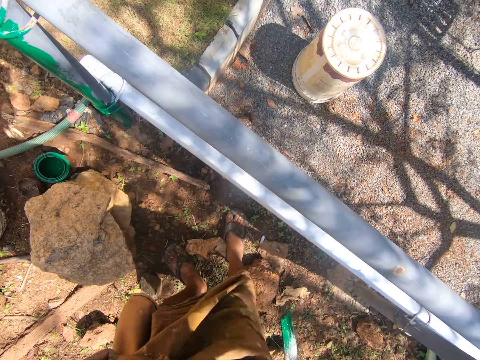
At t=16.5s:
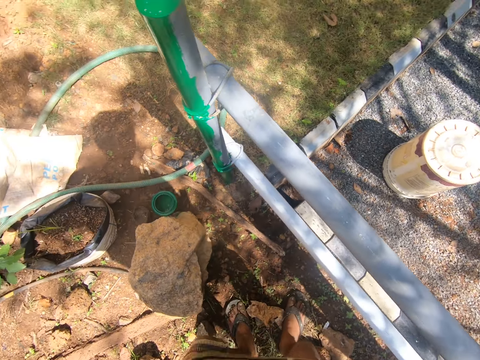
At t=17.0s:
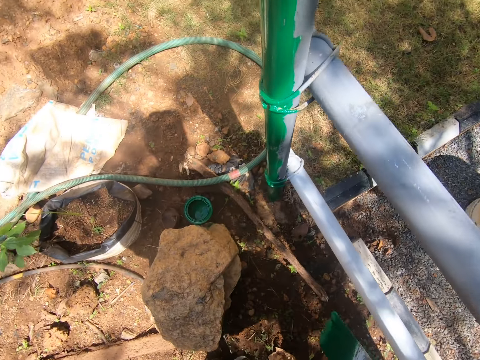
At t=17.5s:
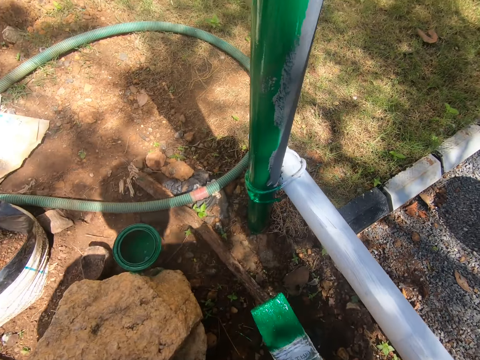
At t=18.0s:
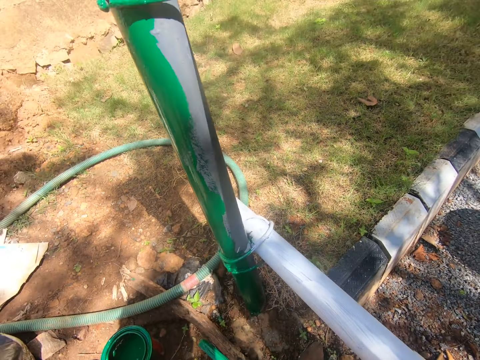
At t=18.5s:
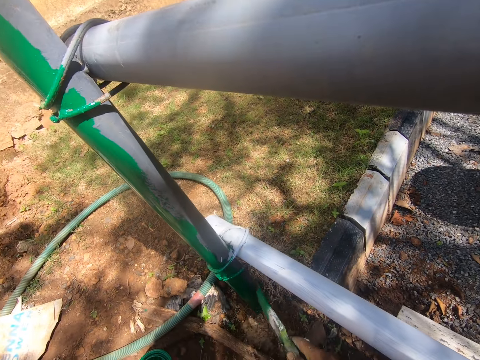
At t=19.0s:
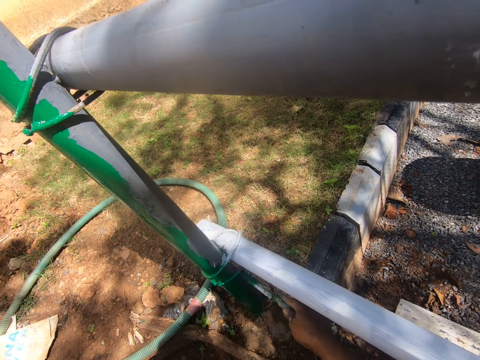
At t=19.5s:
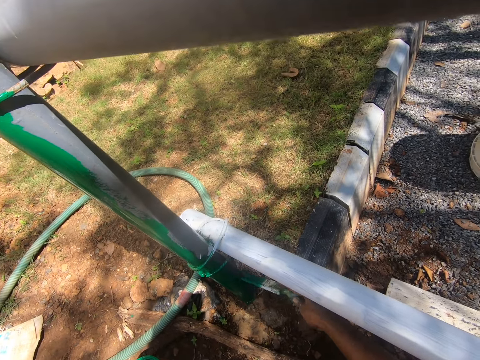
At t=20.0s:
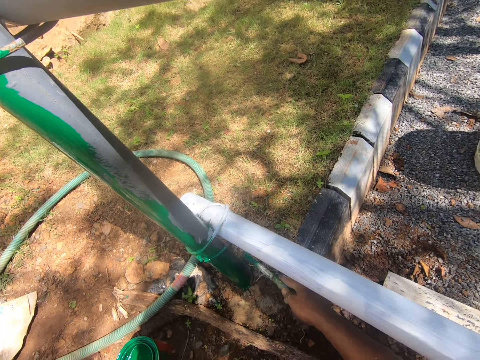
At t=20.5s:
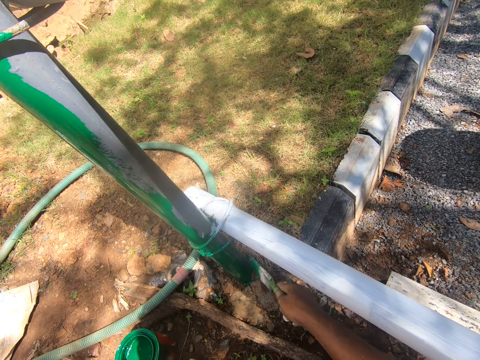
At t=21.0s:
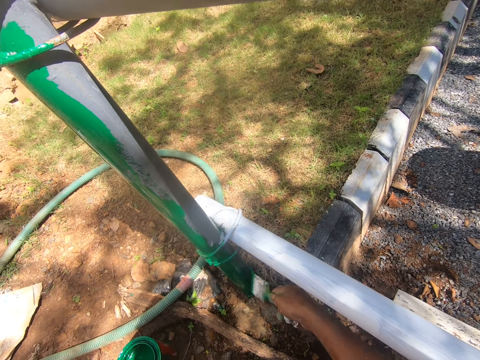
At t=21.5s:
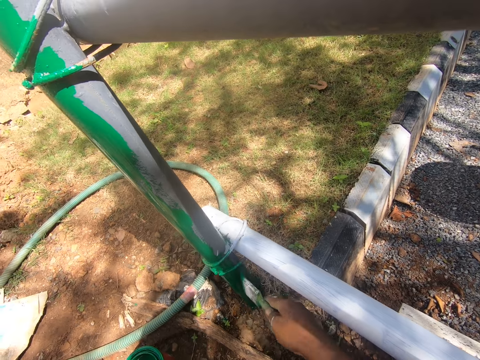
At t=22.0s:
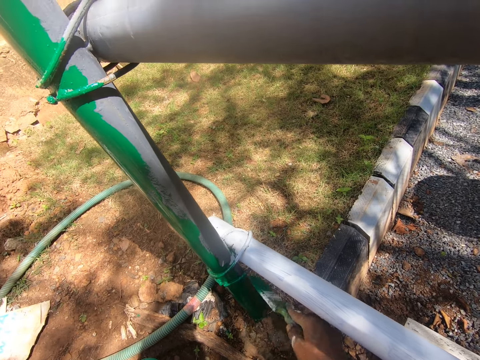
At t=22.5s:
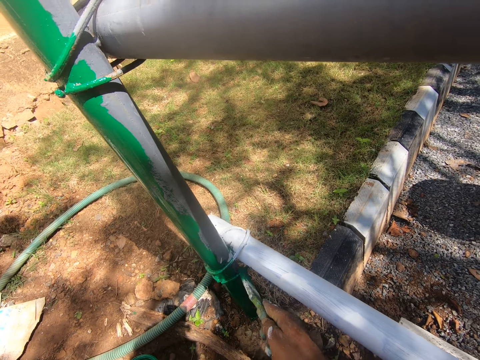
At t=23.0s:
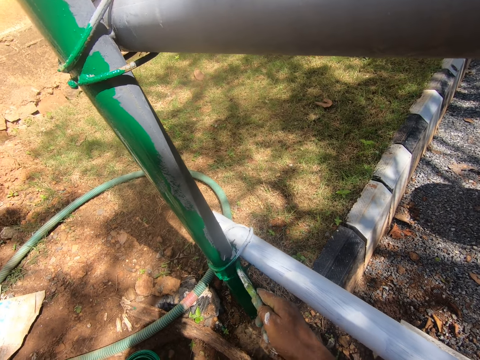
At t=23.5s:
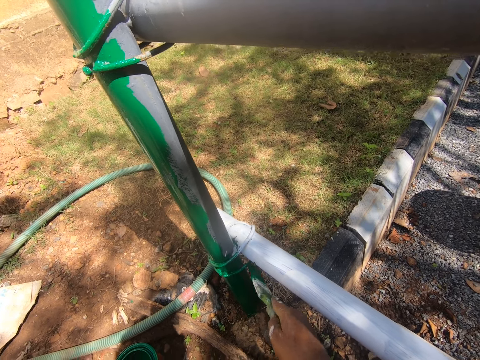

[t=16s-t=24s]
The camera wearer squats. They paint the poles with a paintbrush.

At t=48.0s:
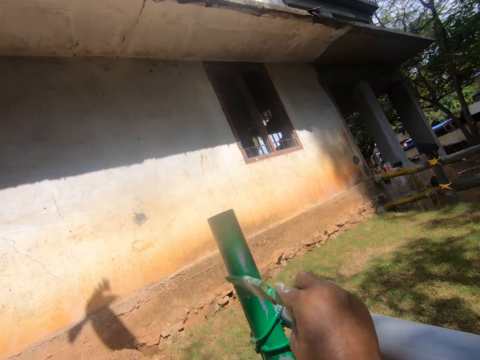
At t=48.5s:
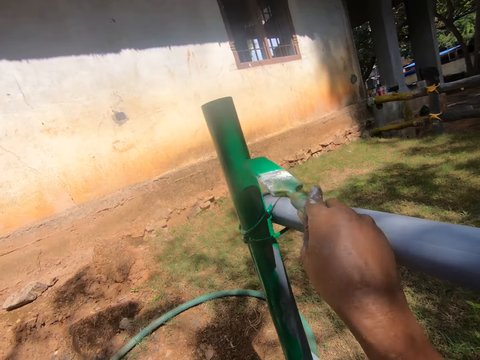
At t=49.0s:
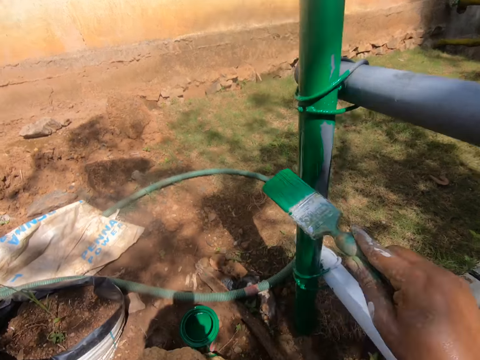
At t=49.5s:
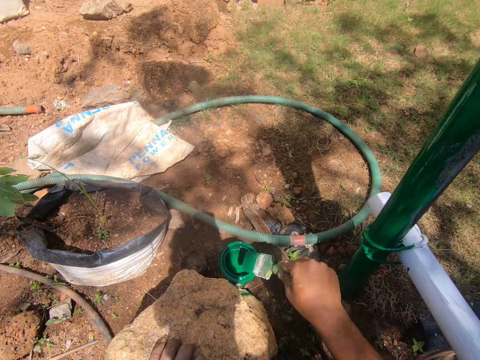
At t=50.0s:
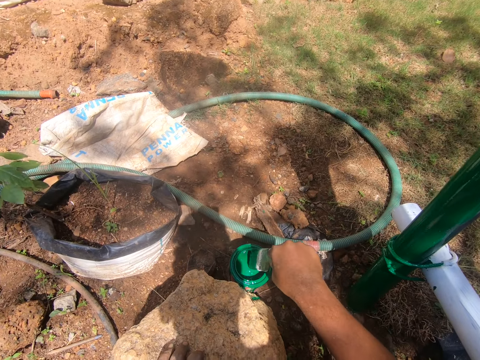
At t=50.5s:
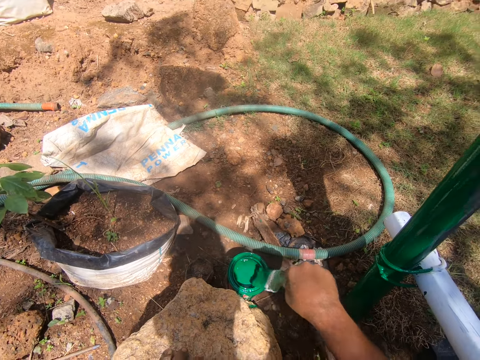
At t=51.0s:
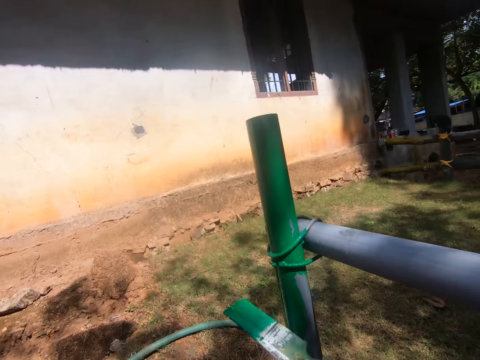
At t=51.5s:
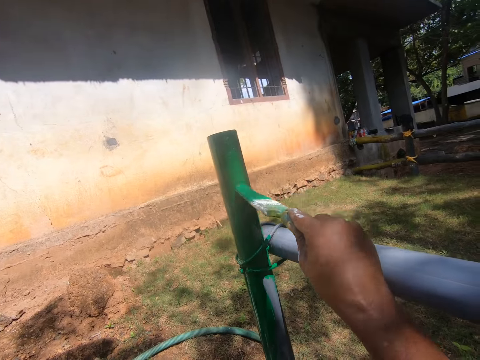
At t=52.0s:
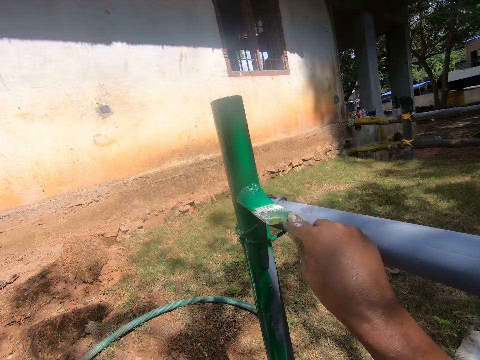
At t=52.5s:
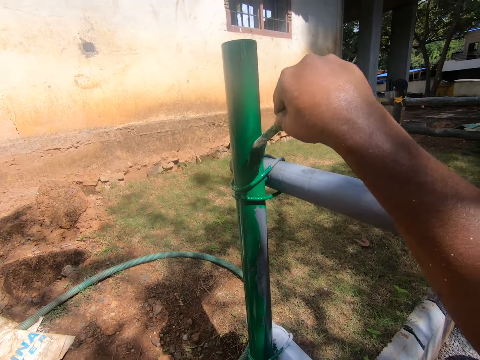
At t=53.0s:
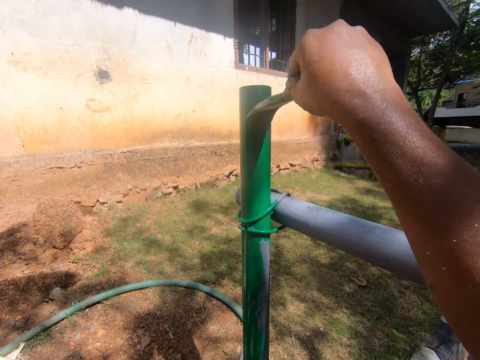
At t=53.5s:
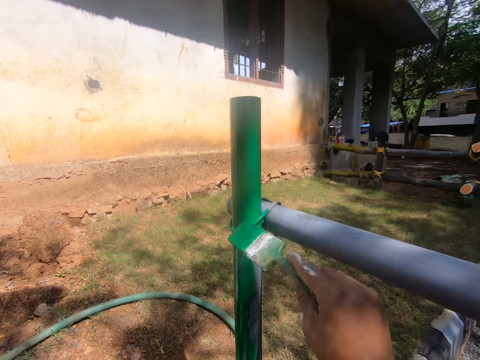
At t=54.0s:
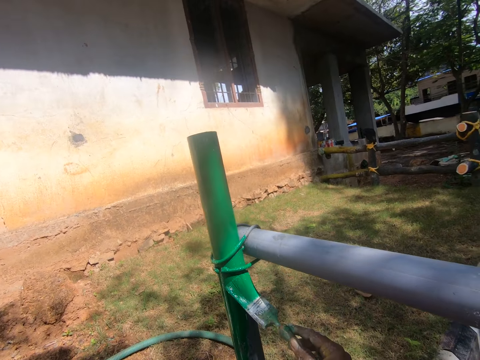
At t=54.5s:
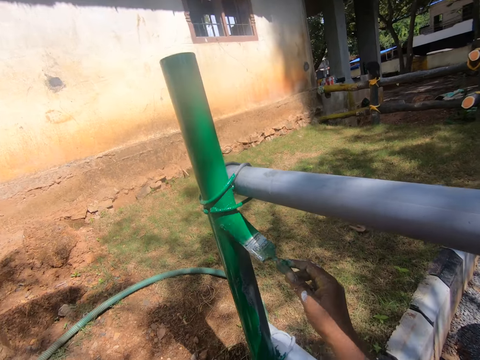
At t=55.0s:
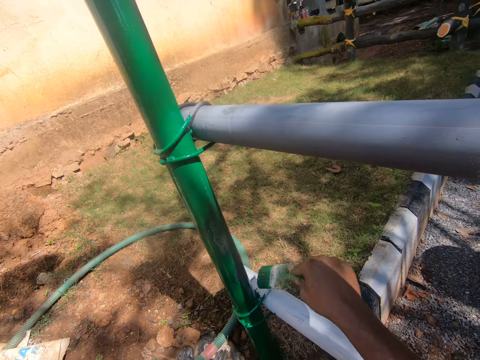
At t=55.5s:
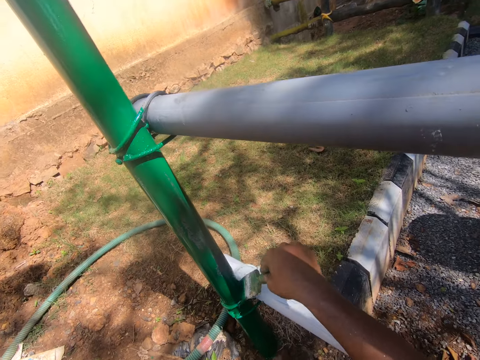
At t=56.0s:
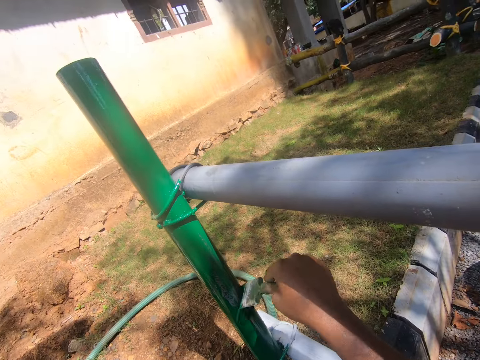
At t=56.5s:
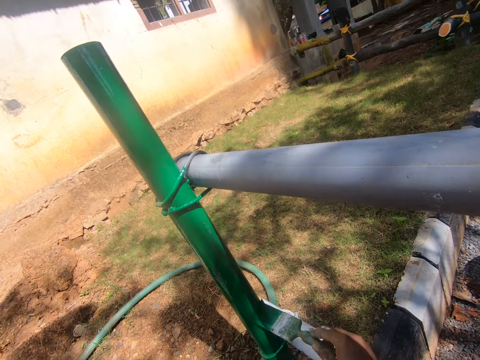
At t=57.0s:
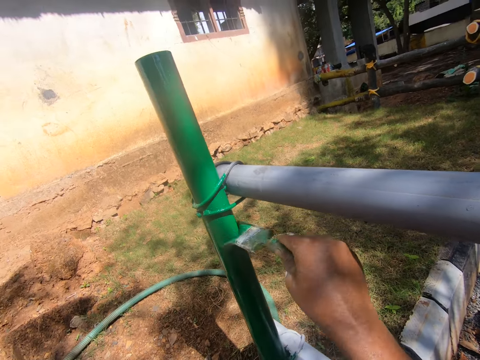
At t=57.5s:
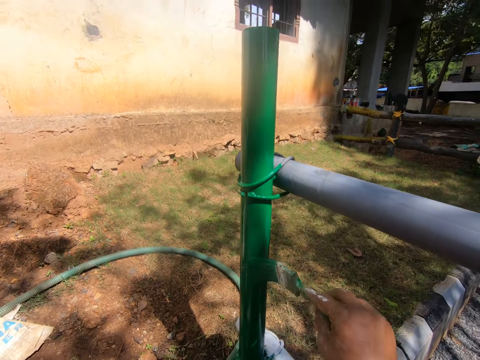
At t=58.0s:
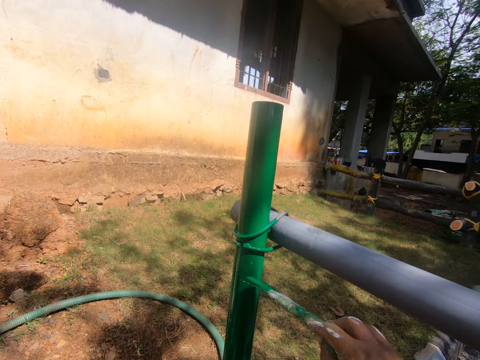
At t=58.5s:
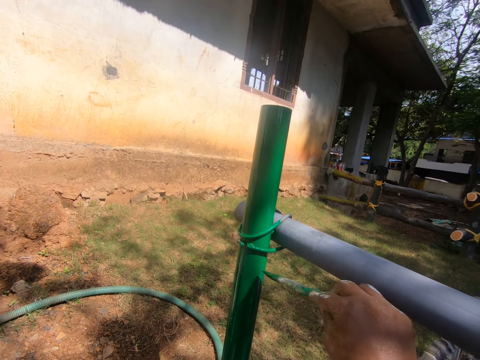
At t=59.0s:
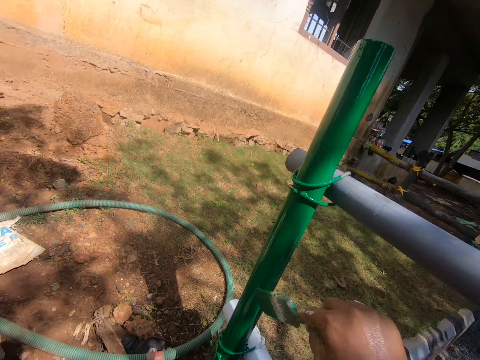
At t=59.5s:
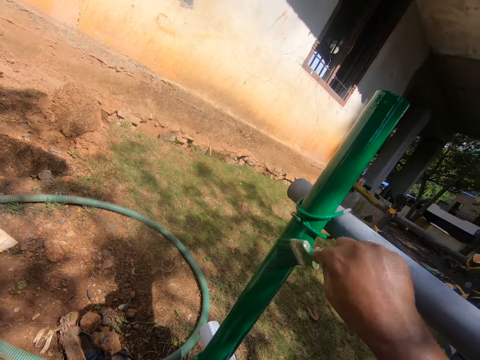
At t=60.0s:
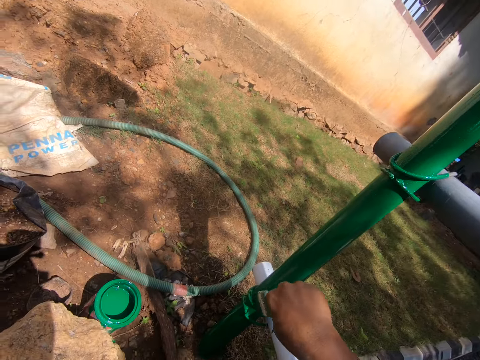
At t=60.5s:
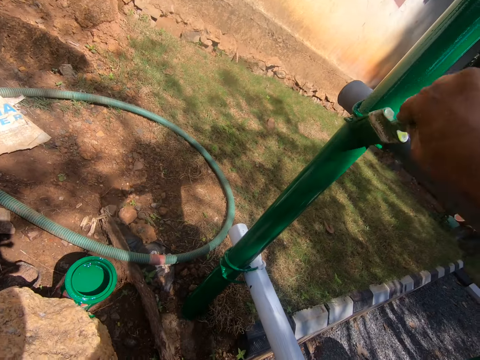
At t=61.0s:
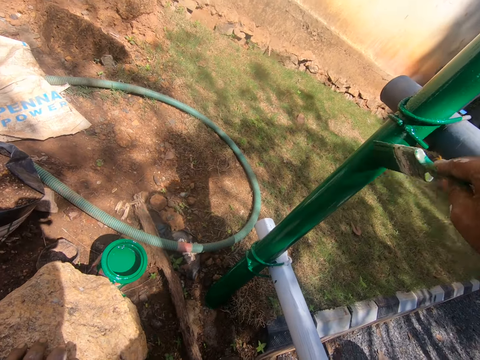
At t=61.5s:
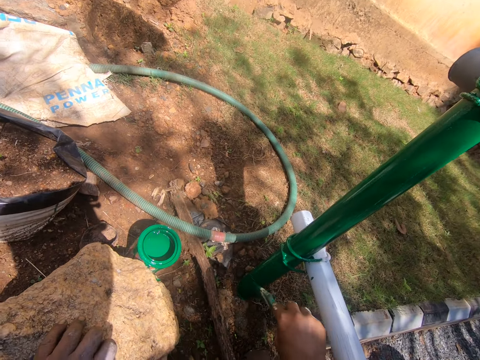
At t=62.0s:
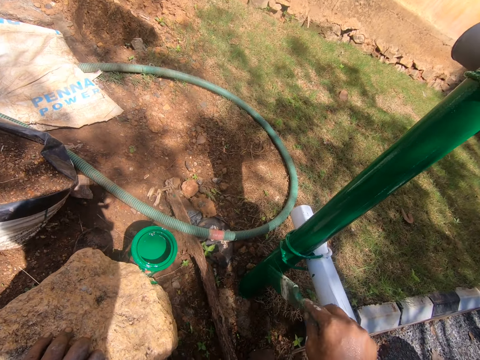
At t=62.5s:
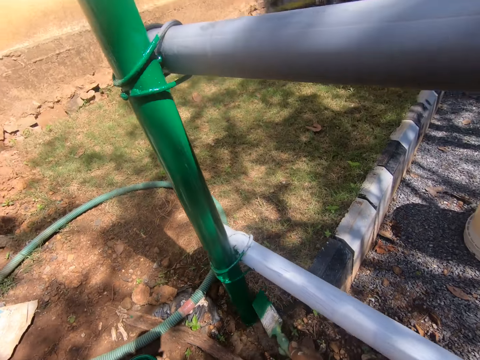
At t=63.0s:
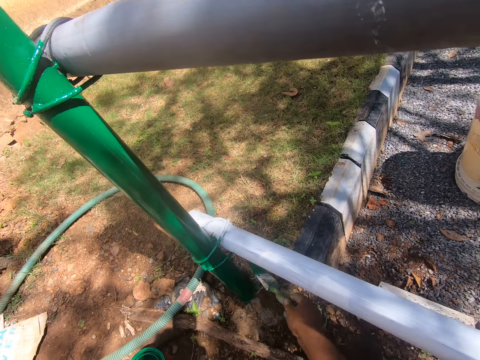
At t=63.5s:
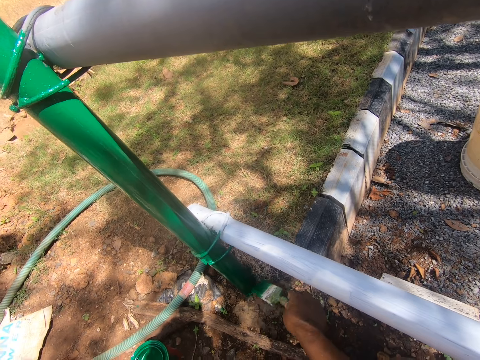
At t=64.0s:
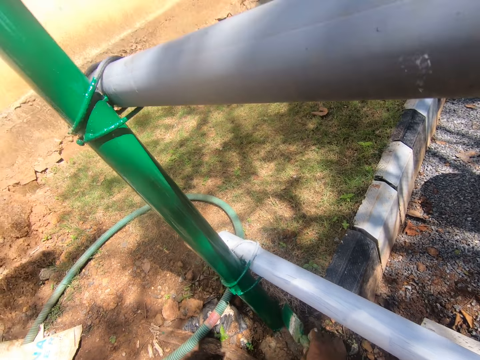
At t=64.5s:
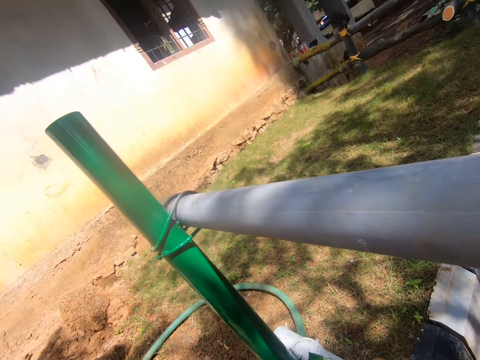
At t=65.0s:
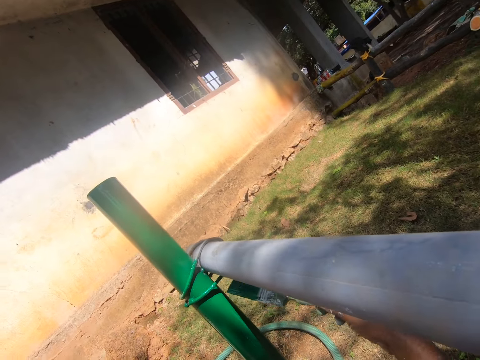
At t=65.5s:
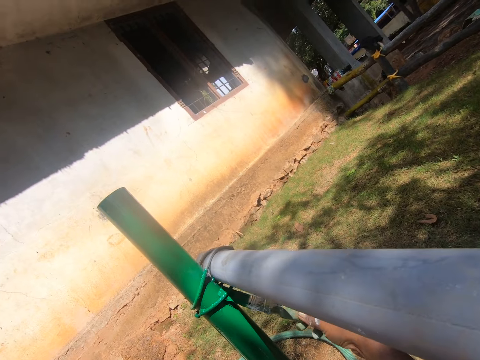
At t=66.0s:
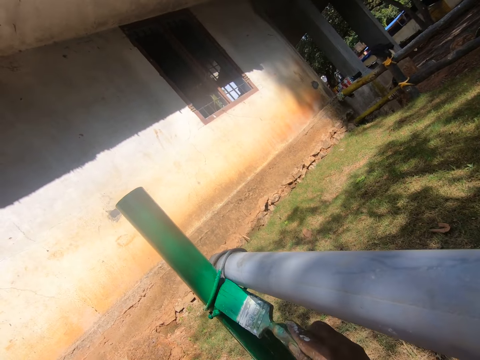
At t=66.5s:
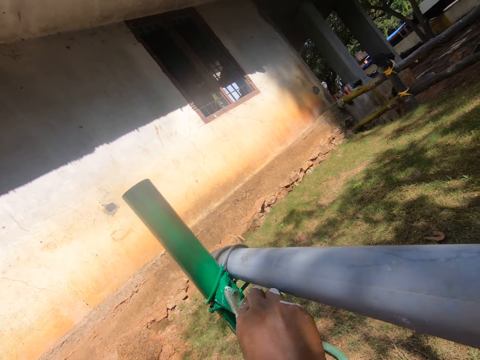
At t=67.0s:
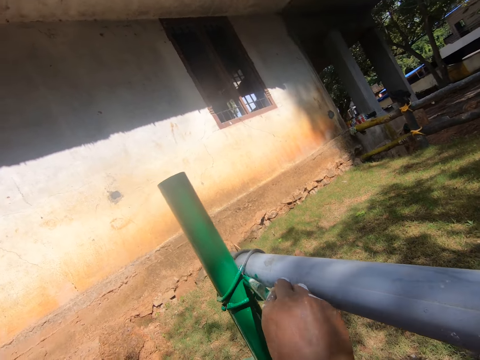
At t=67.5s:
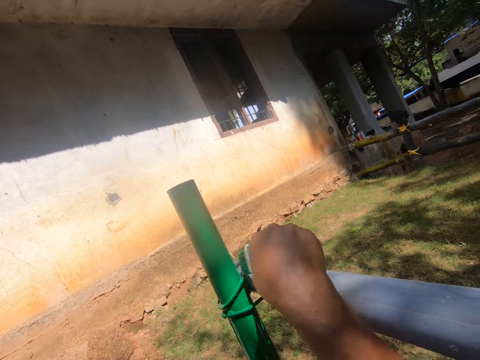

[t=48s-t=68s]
The camera wearer dips the paintbrush in the paint. They paint the poles with the paintbrush.
